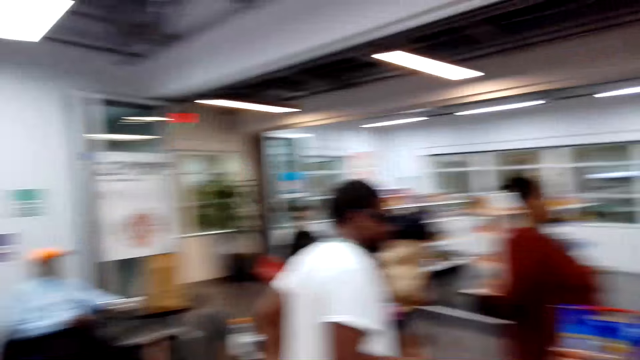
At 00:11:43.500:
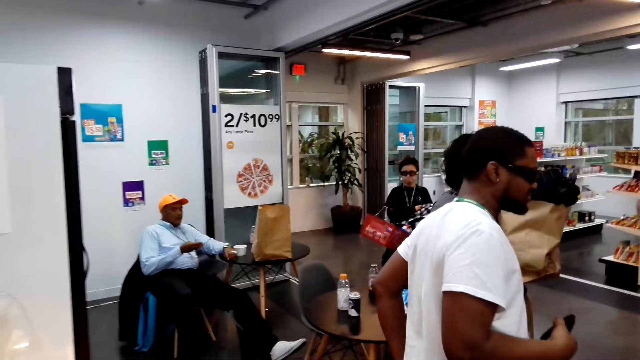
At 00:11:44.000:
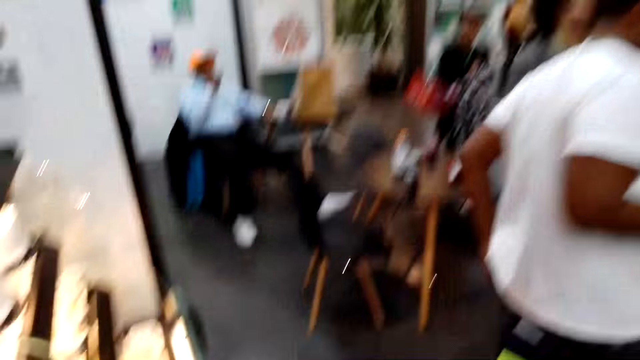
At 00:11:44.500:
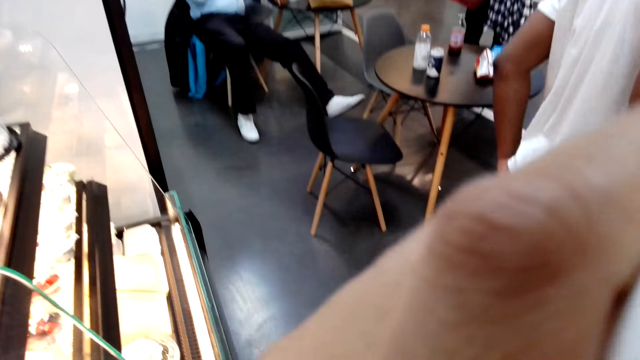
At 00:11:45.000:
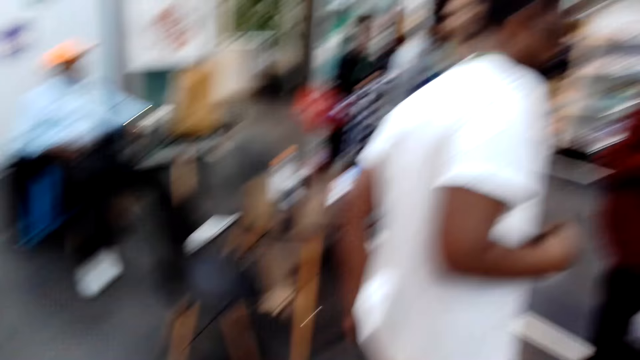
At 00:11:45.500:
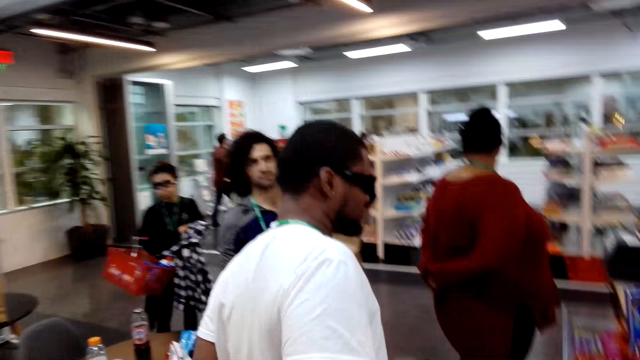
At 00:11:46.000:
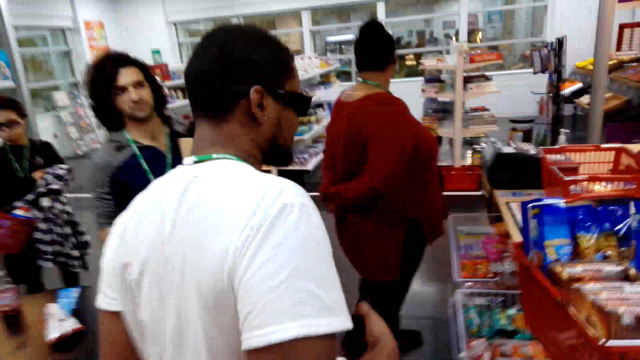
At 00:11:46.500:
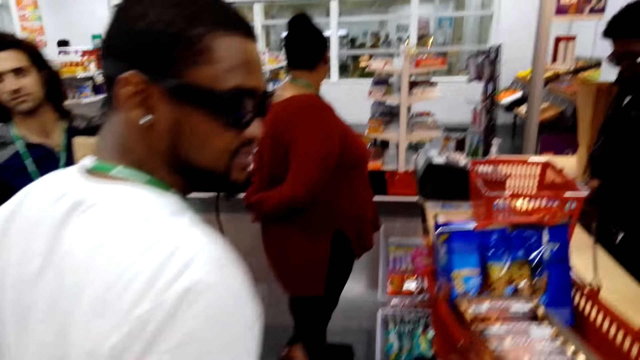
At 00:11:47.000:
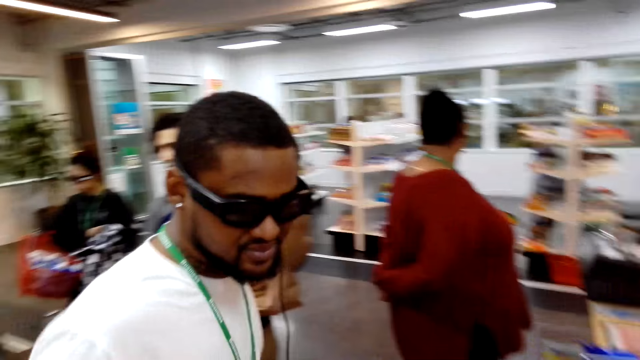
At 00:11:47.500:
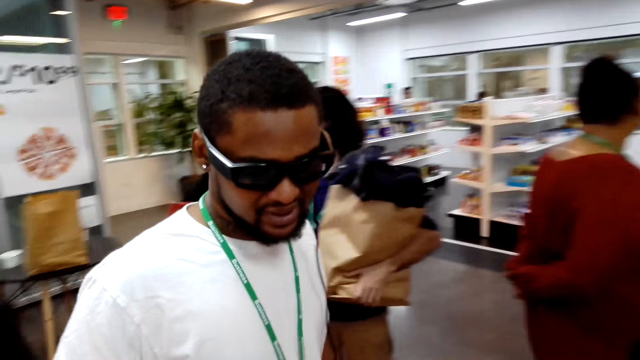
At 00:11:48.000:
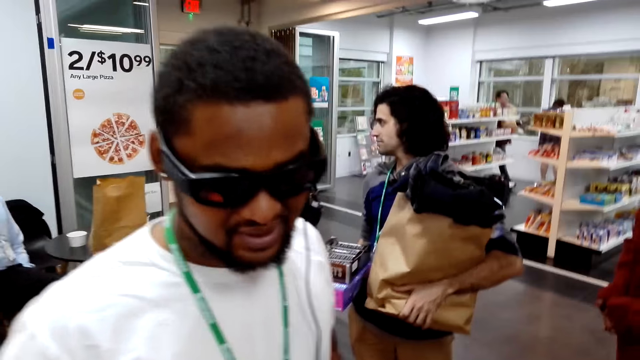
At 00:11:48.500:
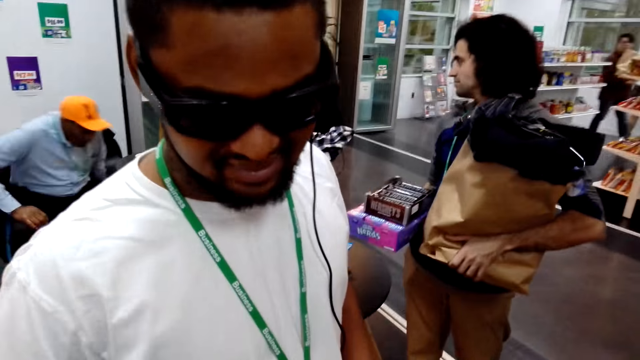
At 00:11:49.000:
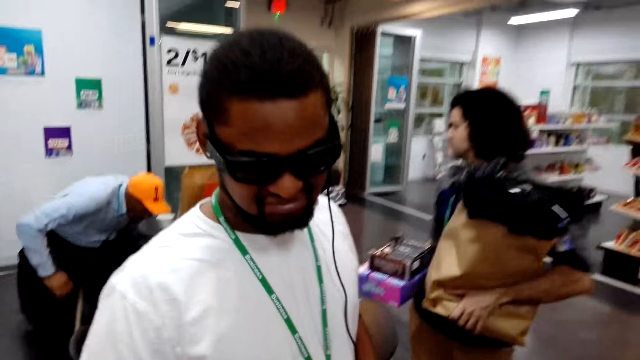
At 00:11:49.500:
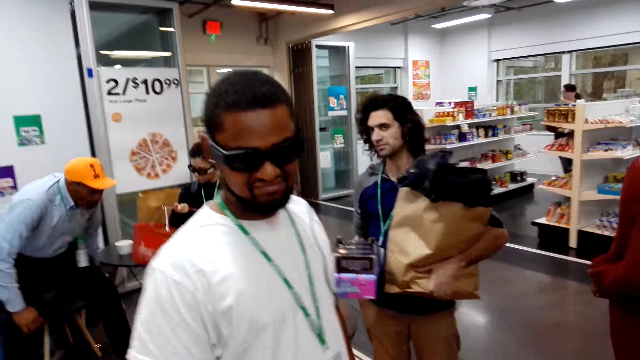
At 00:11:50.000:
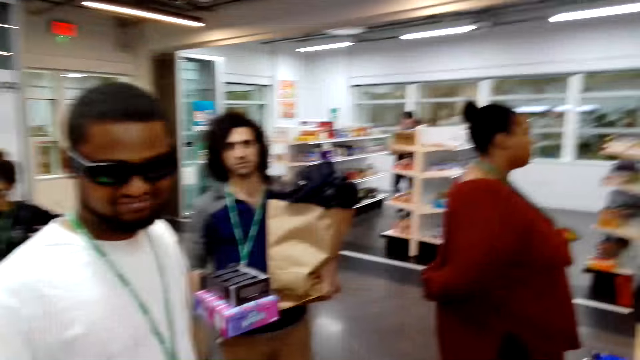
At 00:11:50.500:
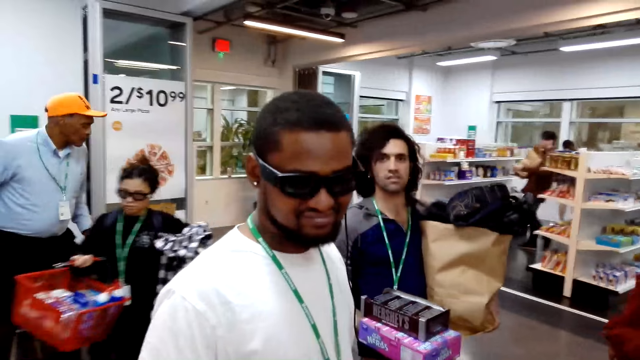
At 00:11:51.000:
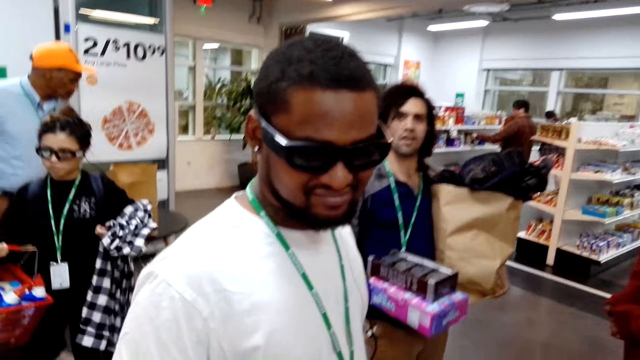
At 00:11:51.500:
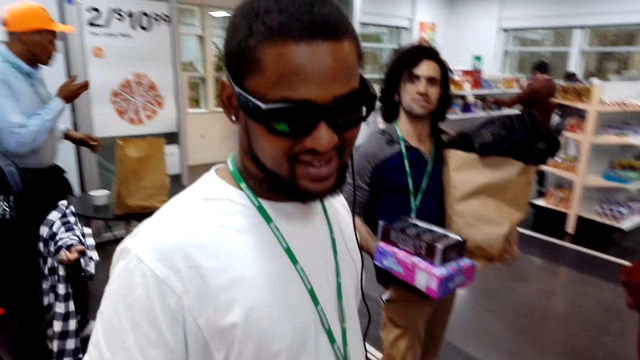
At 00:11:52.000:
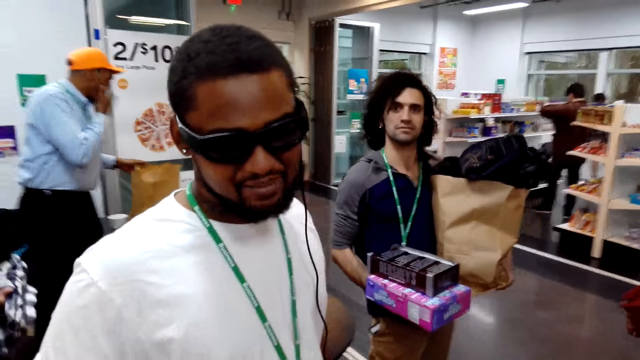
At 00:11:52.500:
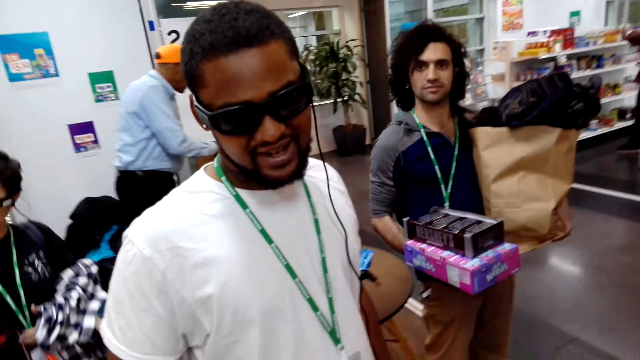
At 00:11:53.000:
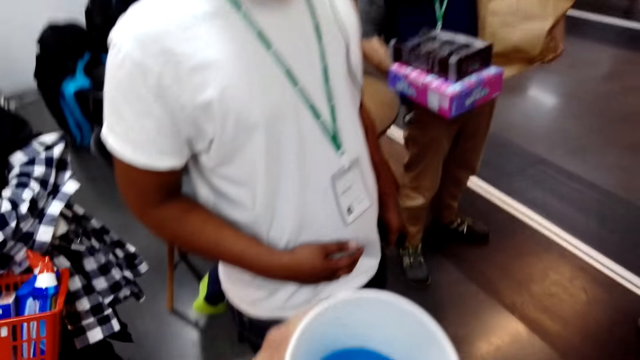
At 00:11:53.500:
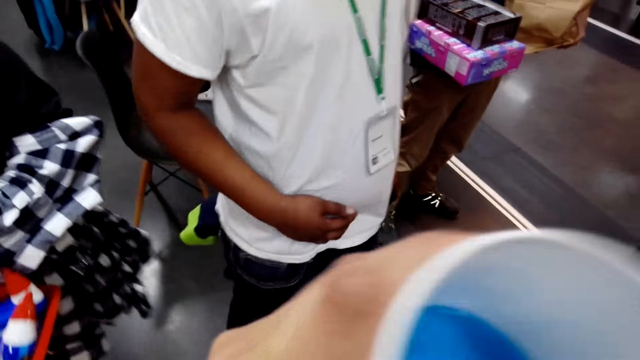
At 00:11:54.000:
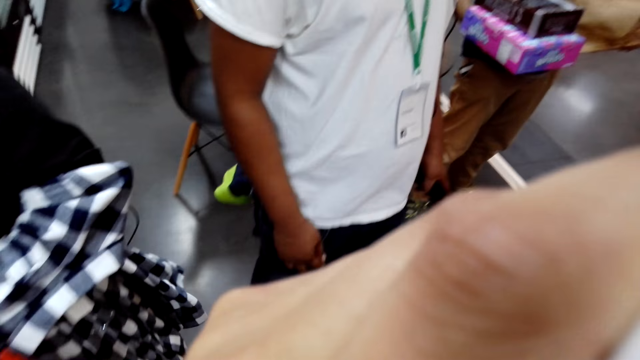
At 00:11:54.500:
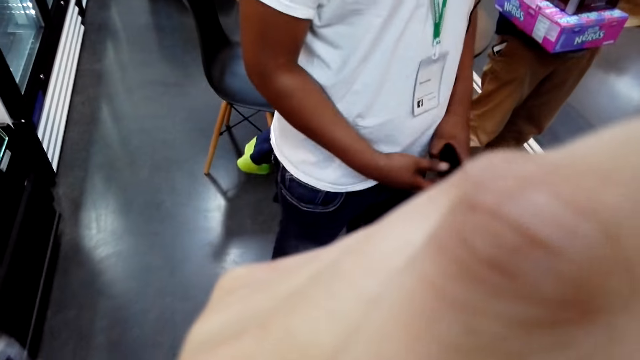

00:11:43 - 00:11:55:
The camera wearer raises a hand up.

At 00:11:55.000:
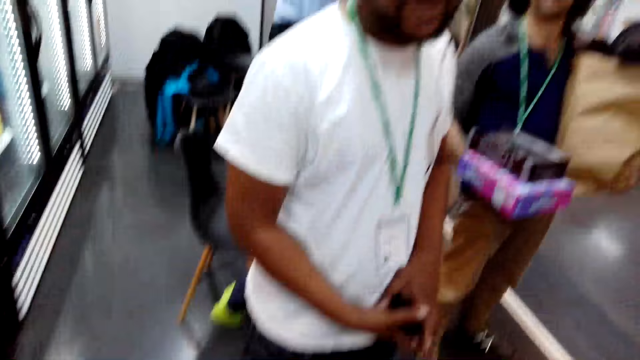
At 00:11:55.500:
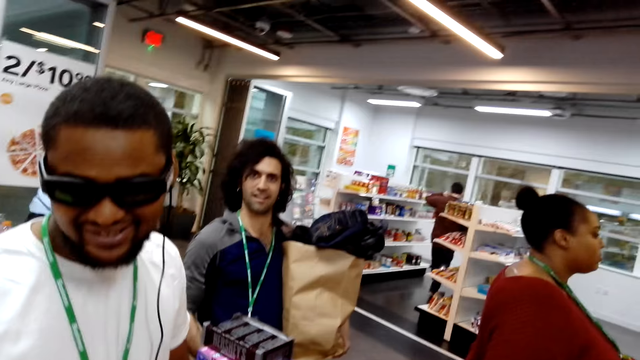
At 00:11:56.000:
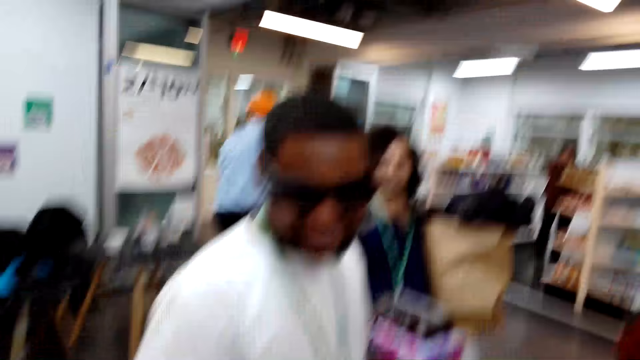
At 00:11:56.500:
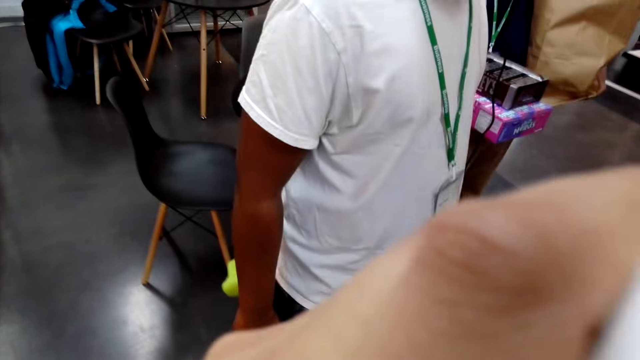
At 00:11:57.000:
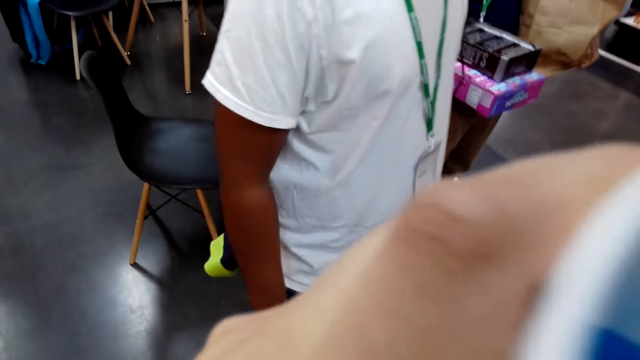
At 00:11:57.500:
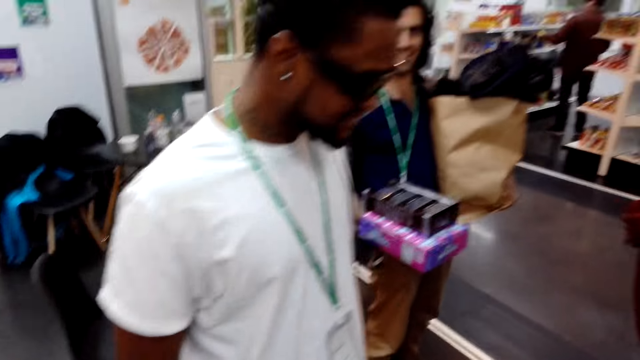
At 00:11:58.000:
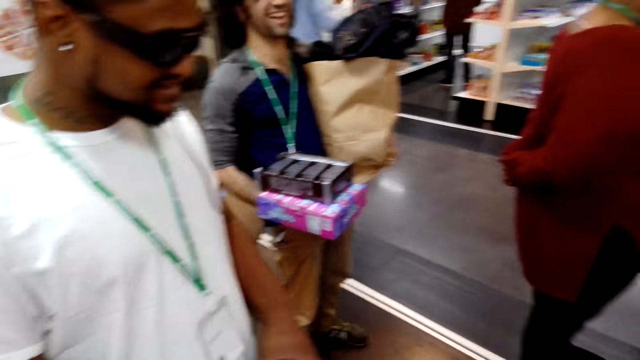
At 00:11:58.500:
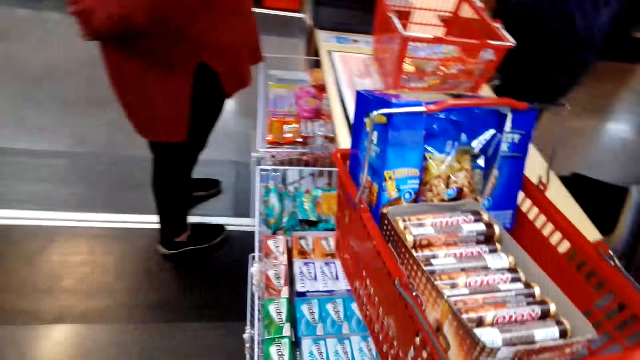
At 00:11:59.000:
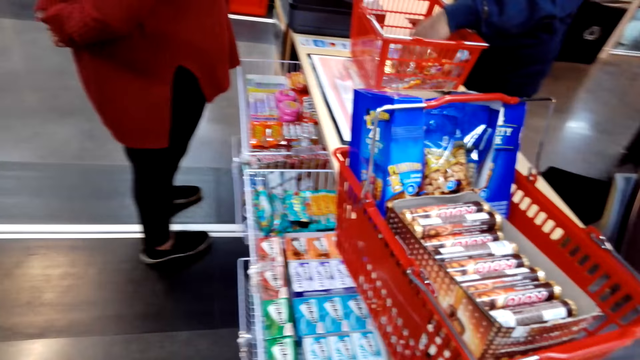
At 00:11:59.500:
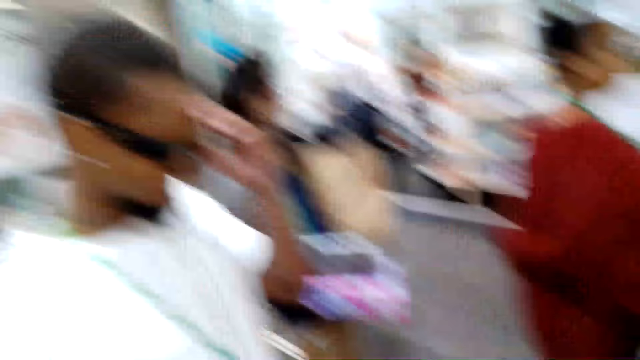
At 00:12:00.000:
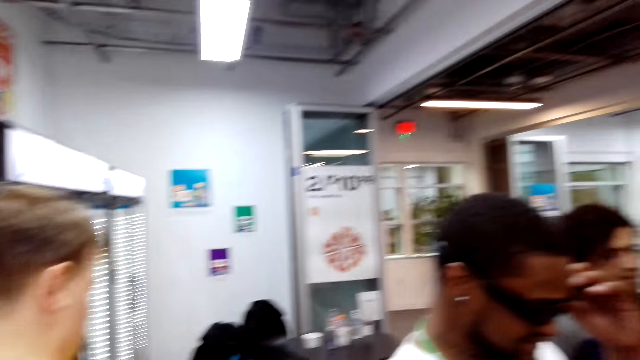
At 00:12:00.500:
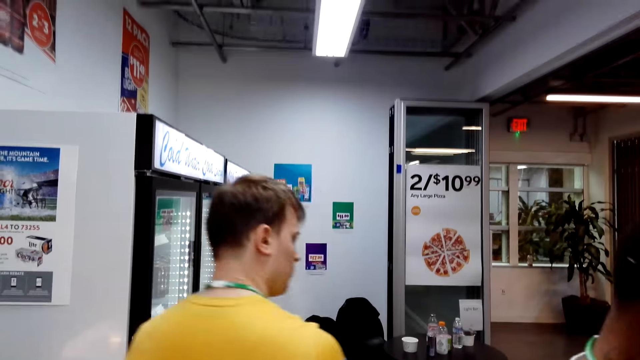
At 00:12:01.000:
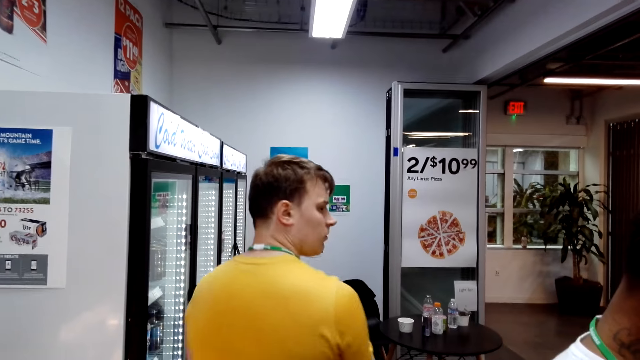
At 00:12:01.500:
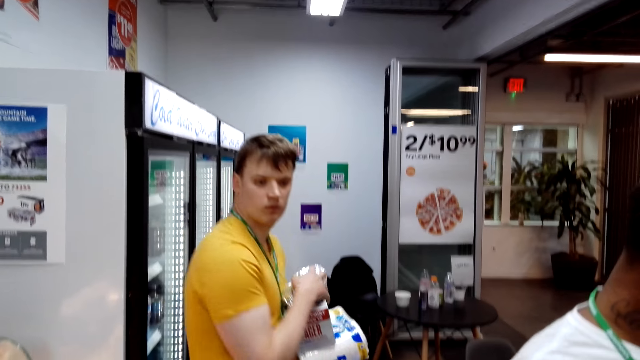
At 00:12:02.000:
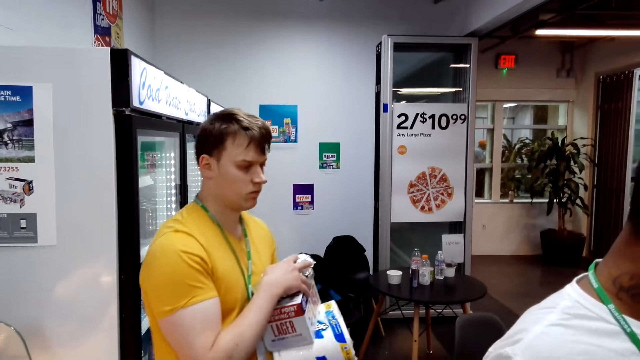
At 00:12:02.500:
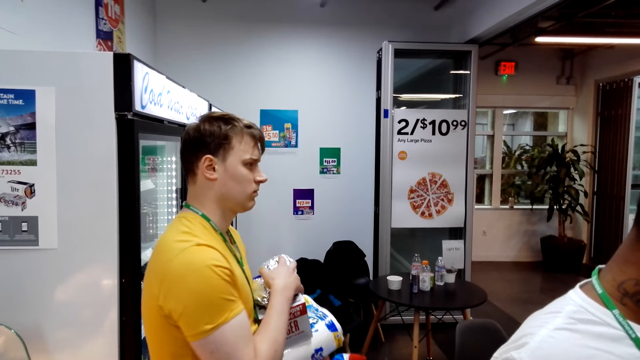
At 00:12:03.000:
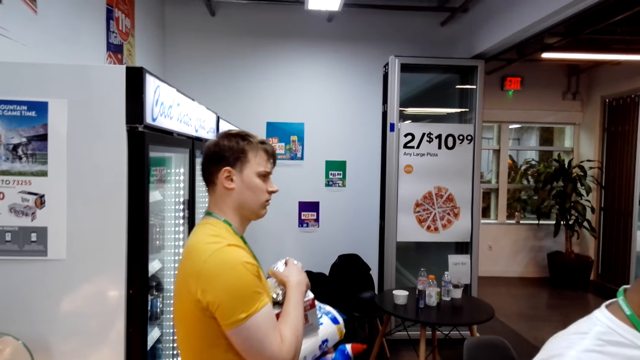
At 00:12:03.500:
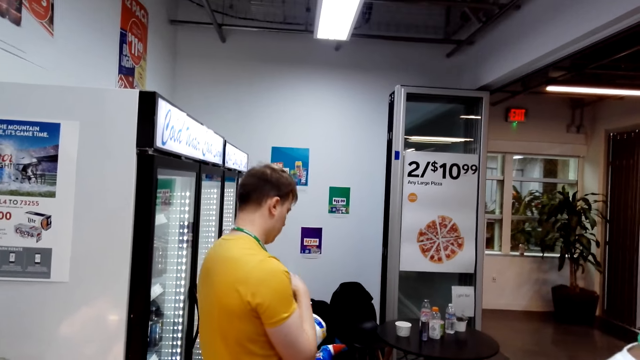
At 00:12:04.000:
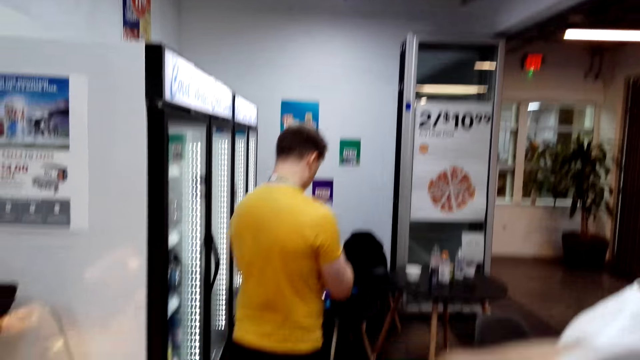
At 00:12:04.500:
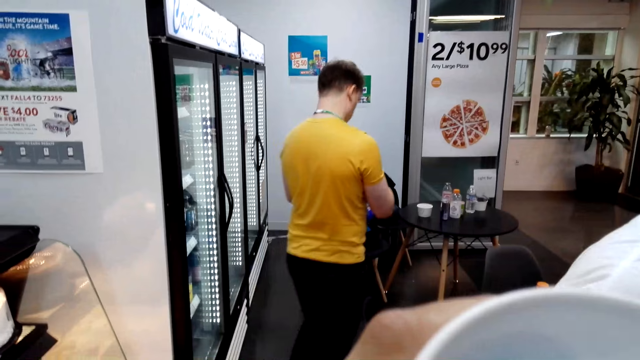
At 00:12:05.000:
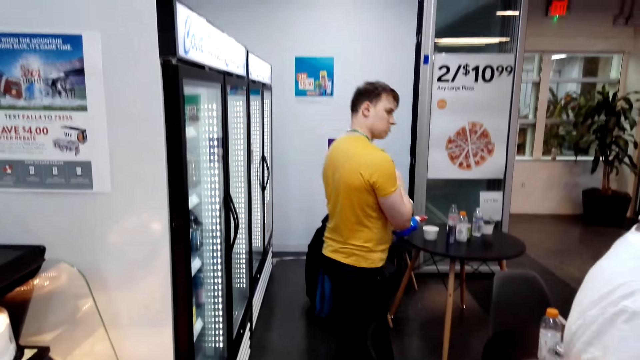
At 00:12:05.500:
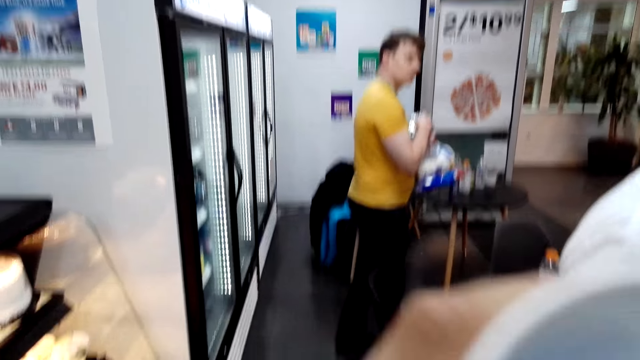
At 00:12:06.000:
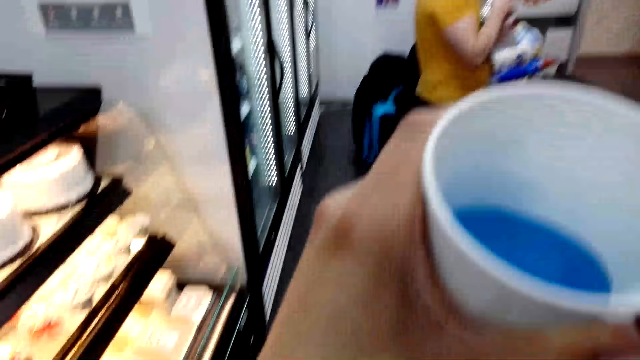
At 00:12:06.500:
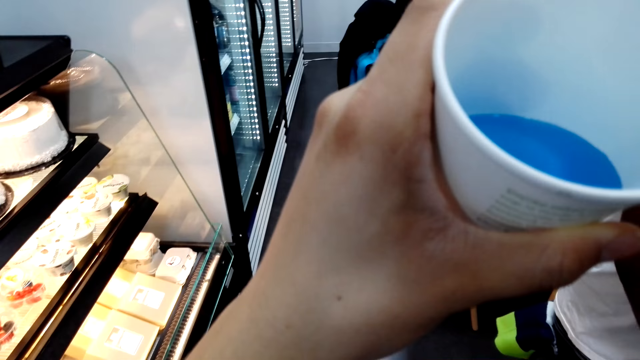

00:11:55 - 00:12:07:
The camera wearer watches the background.
